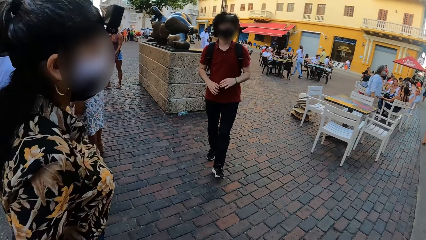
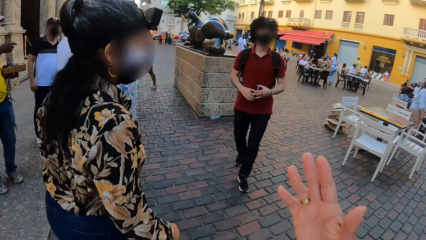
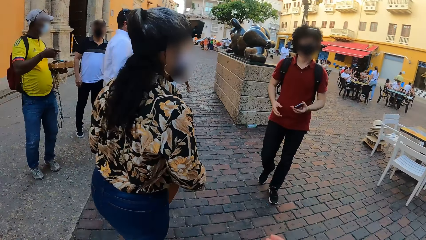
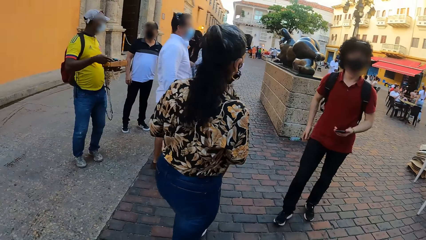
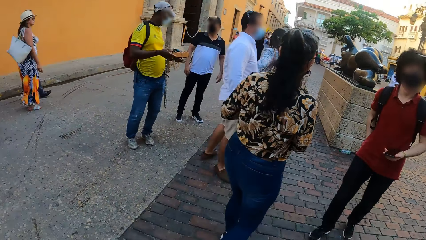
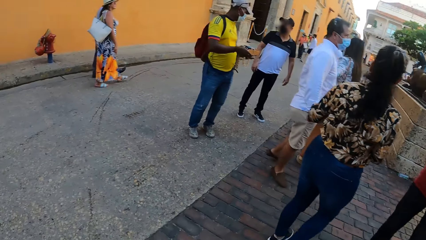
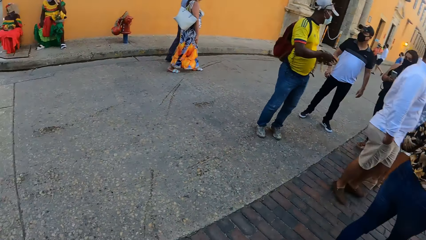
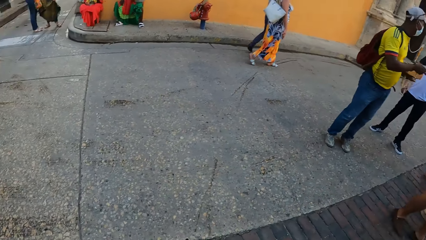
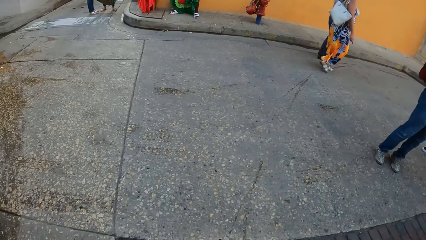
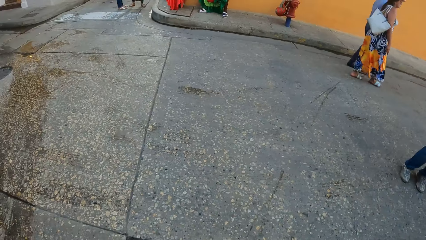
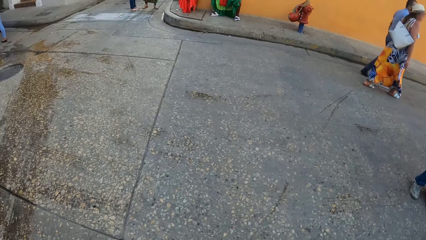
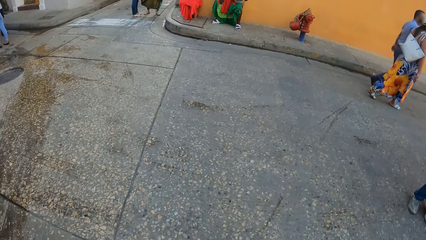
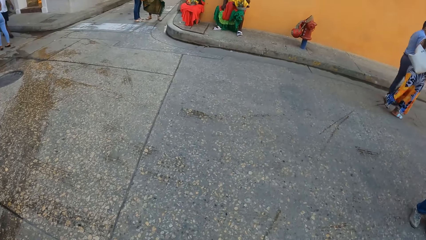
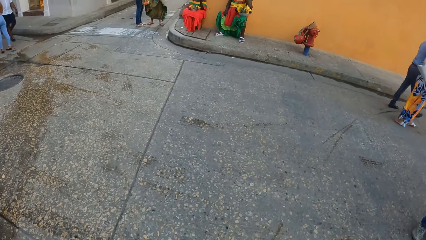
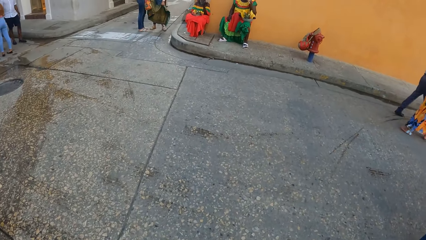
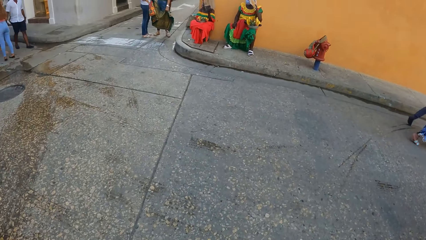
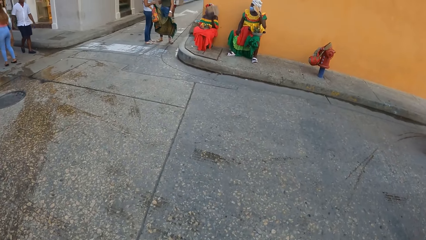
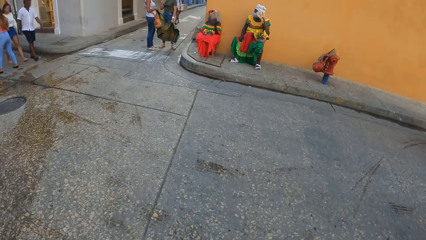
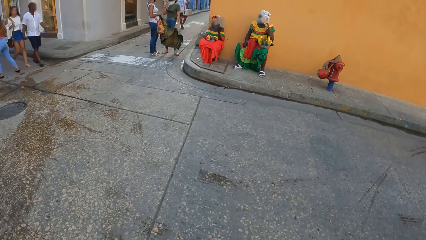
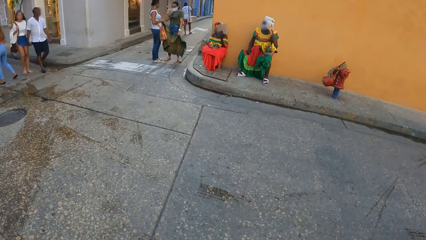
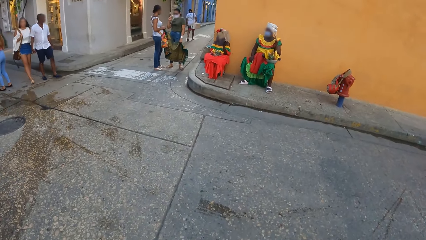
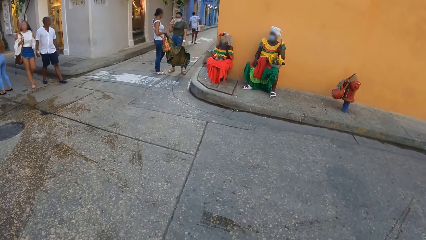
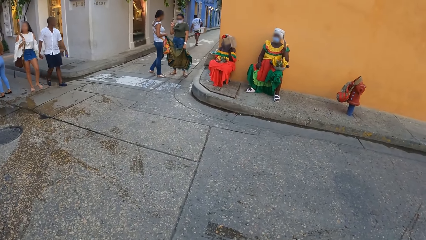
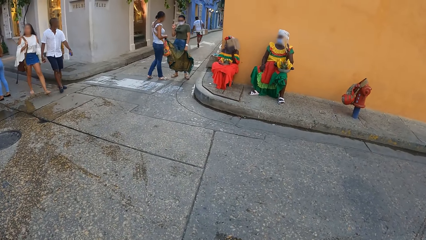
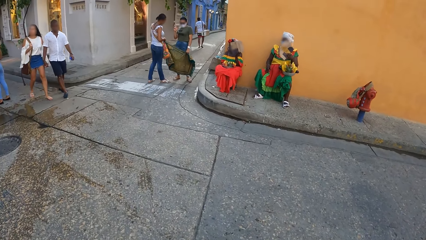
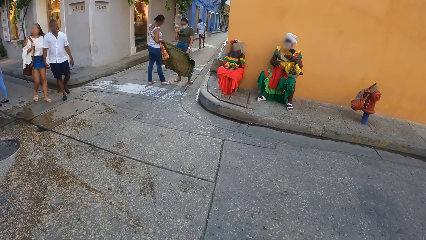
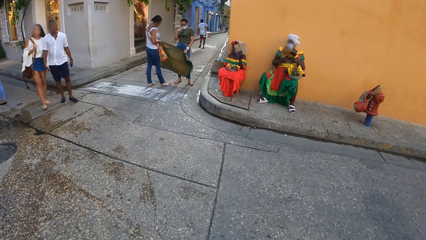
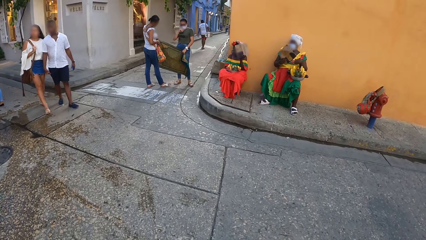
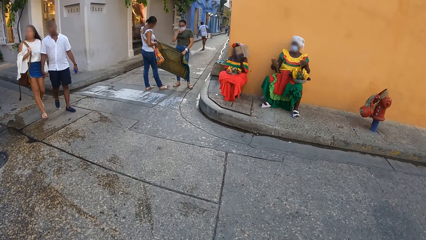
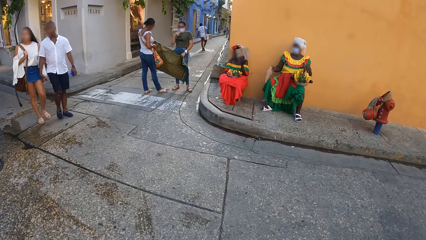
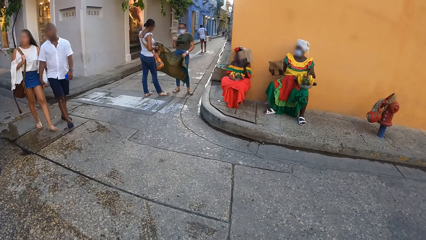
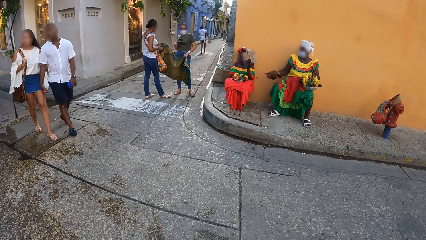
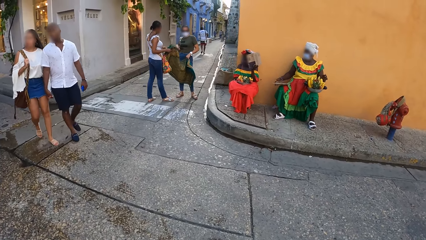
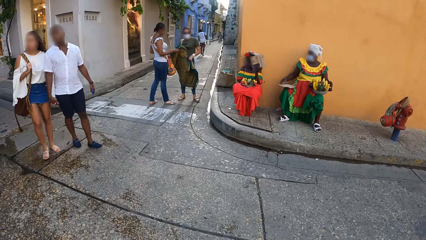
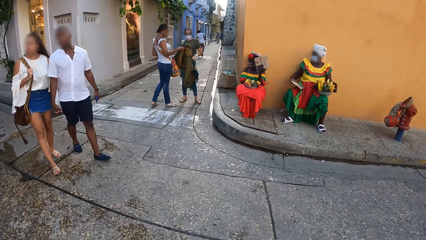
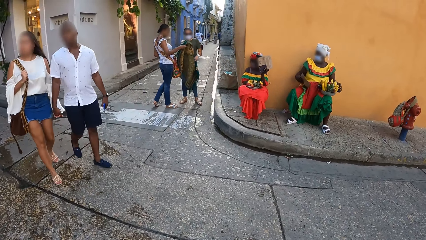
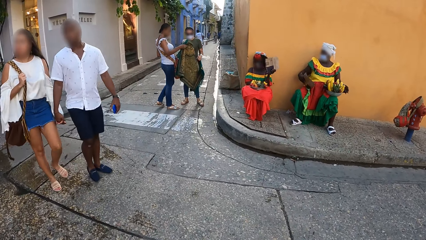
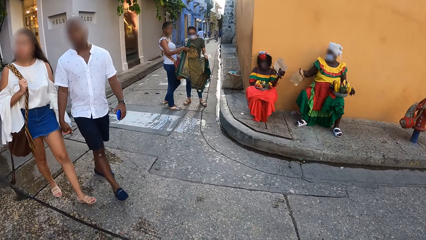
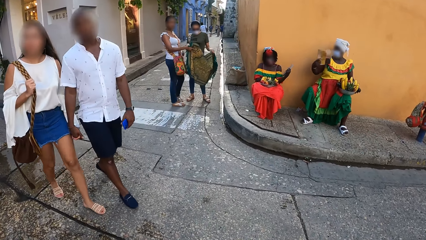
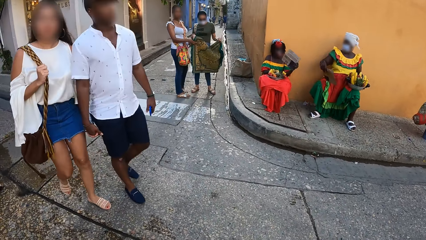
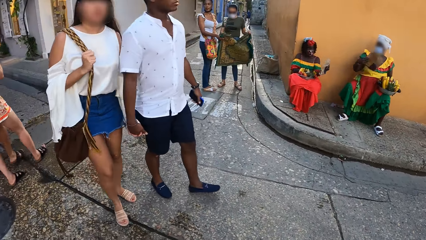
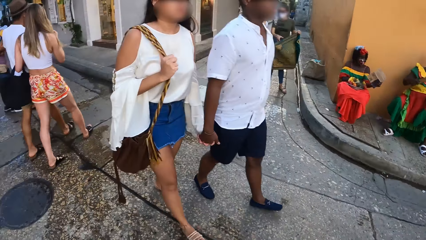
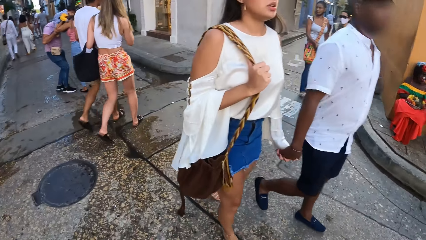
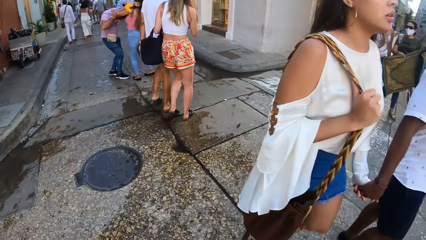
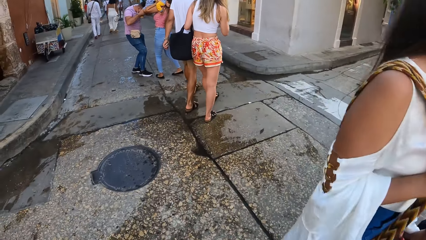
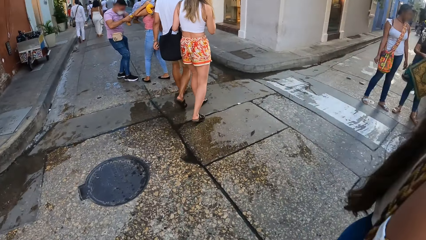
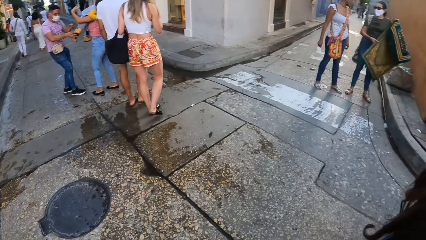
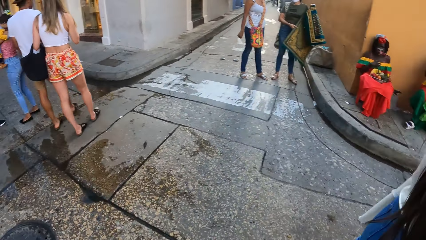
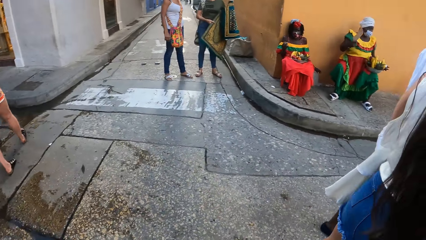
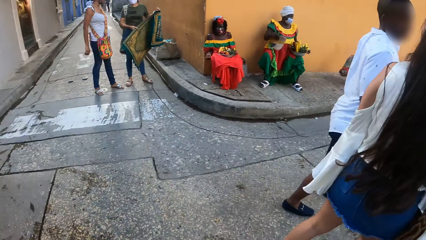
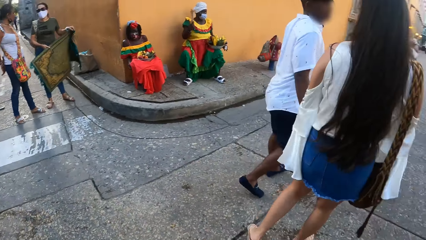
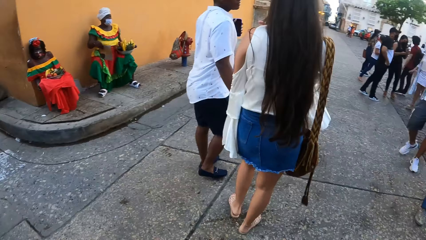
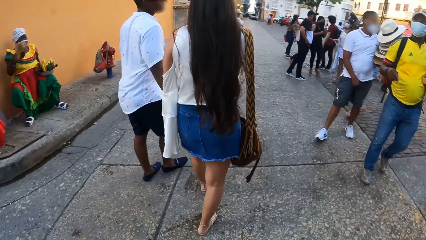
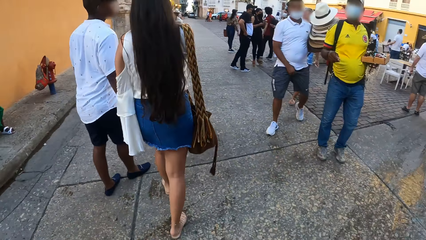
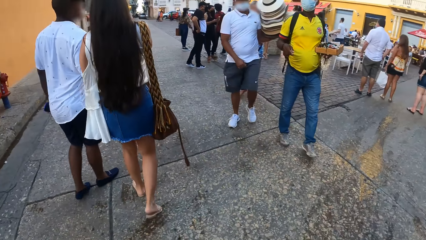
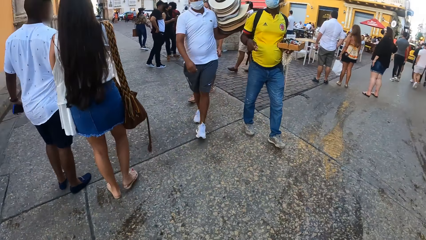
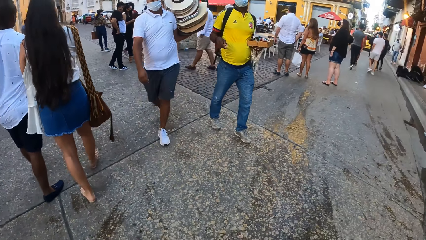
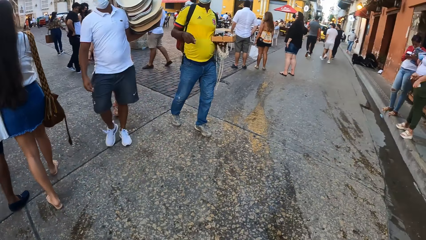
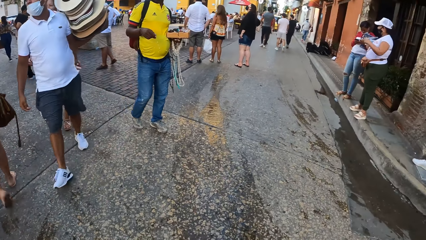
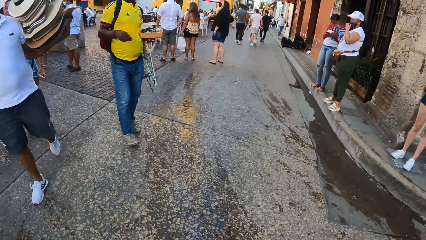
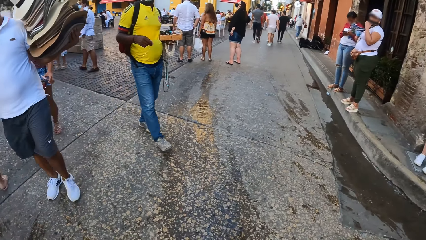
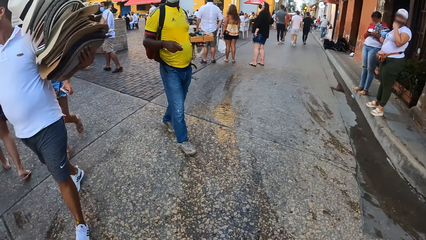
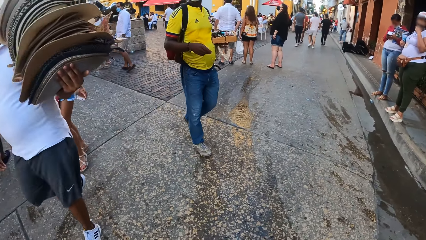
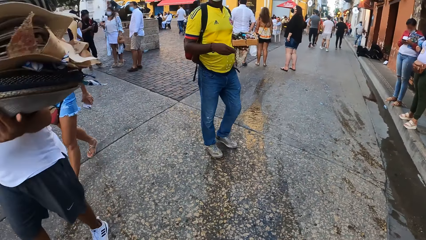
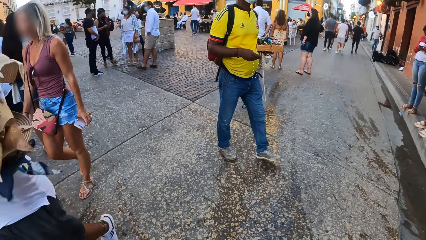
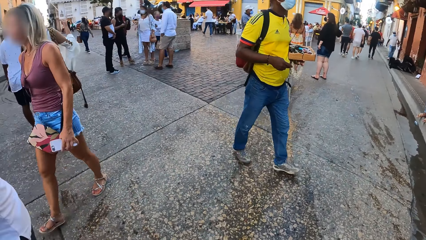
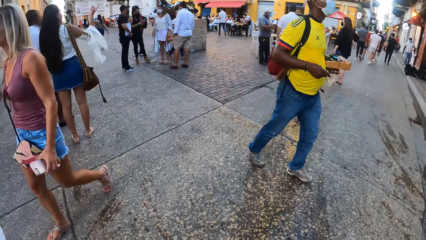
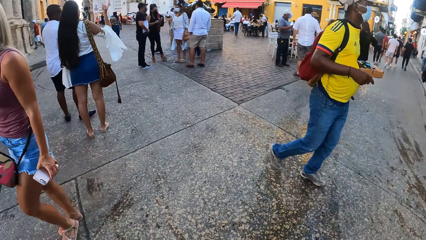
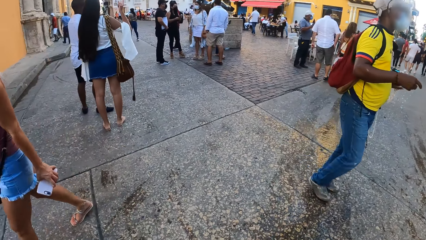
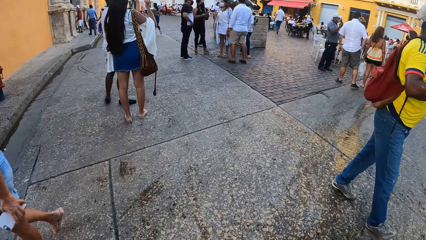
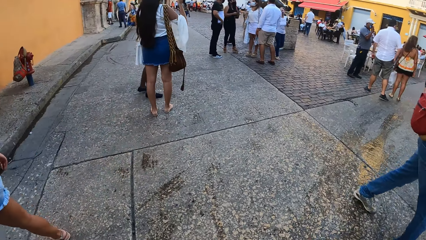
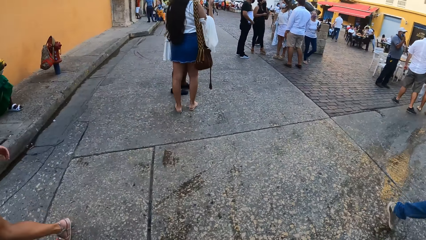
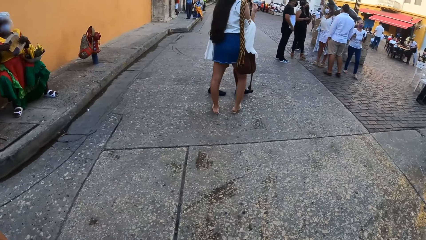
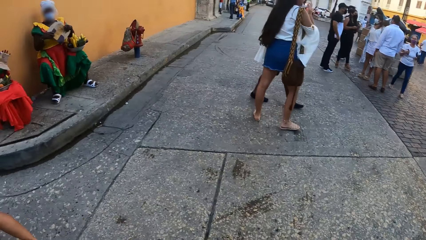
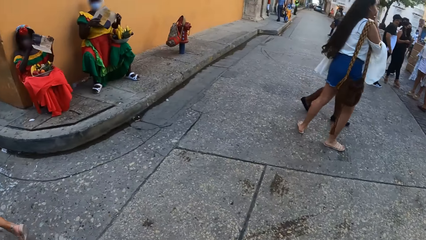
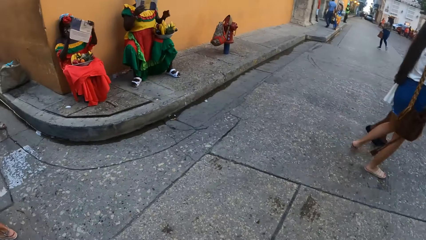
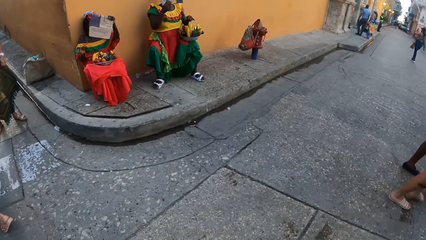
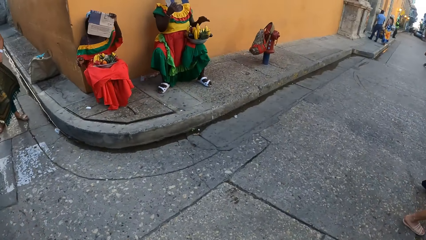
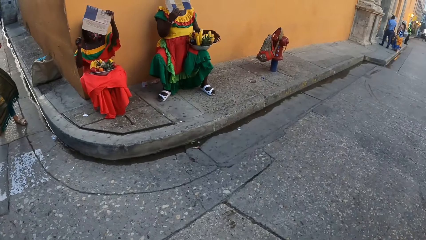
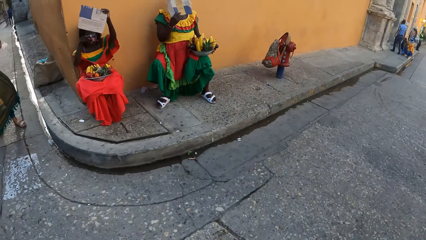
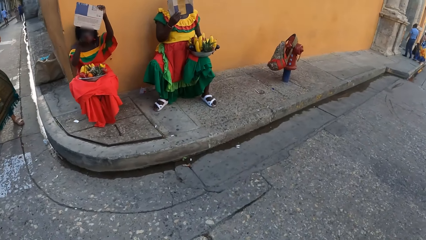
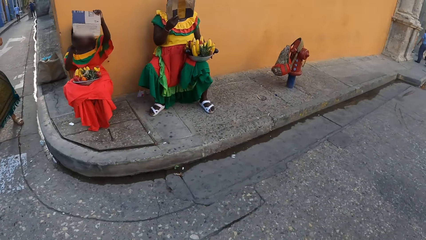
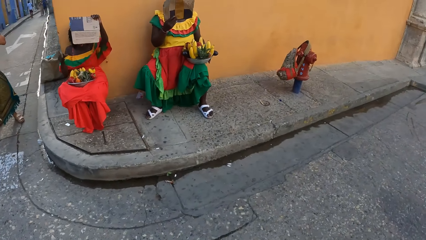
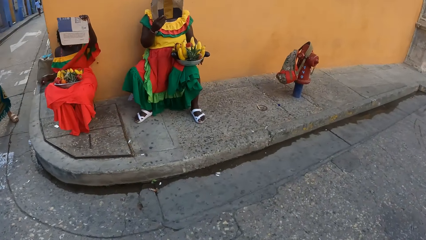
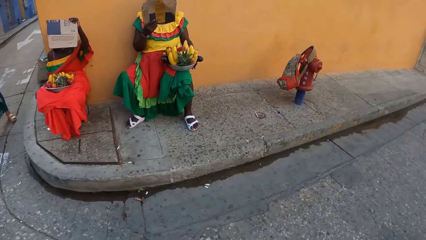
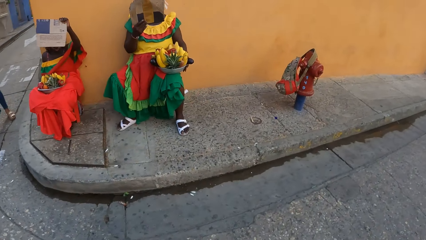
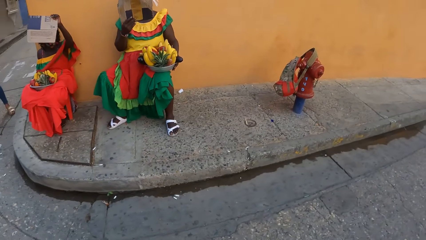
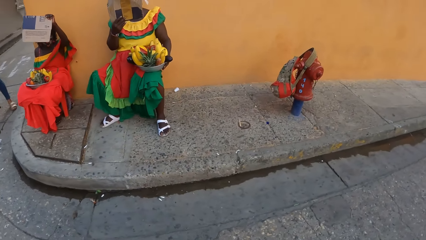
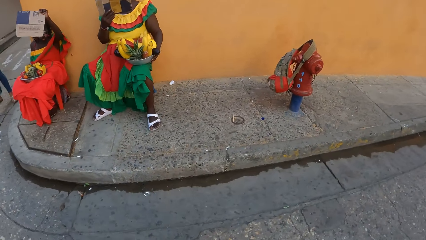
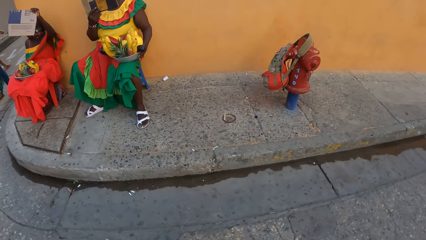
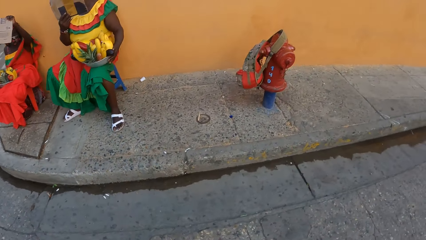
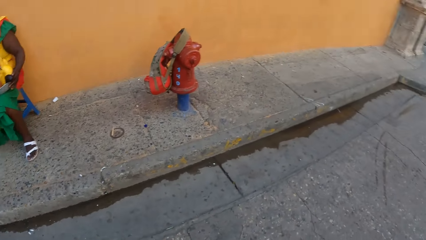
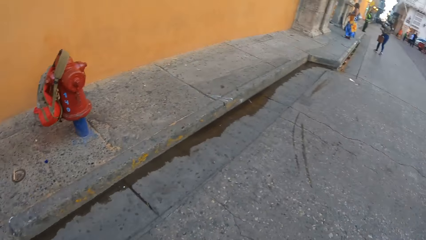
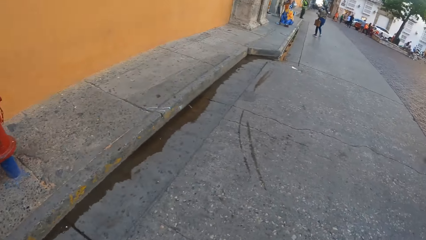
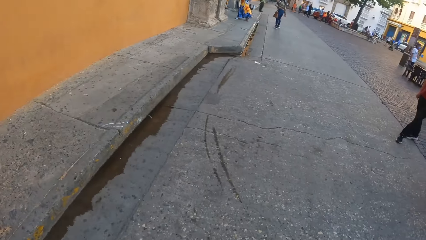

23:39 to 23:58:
A man moves towards the camera wearer and lowers the phone in hand. A lady moves on the pavement. The camera wearer makes gestures by hand. They look around the road. They walk. They cross the road. Another man holds another lady's hand. The camera wearer walks past the other man and the other lady. They look around the road. They walk. One more lady sits beside a fourth lady and holds a poster in hand.
